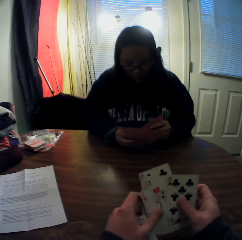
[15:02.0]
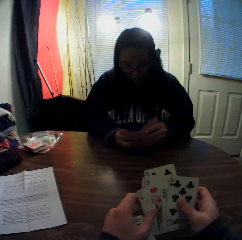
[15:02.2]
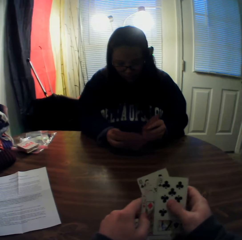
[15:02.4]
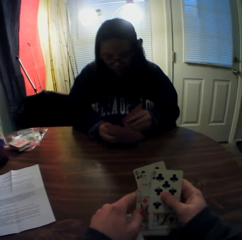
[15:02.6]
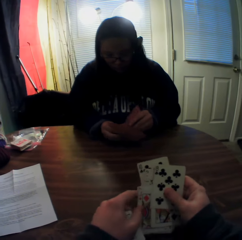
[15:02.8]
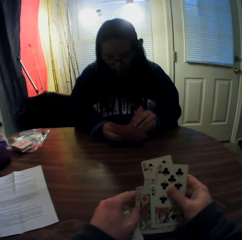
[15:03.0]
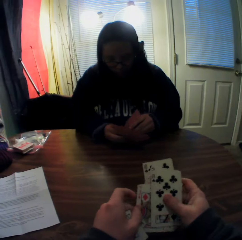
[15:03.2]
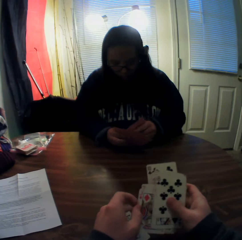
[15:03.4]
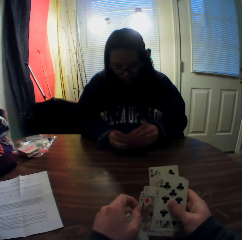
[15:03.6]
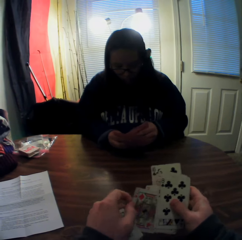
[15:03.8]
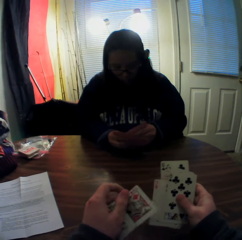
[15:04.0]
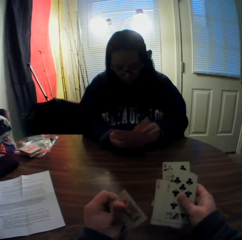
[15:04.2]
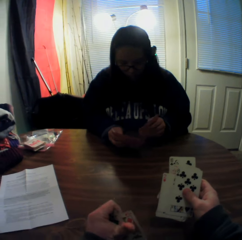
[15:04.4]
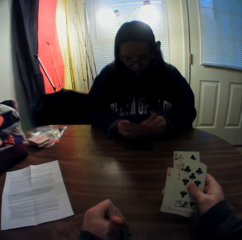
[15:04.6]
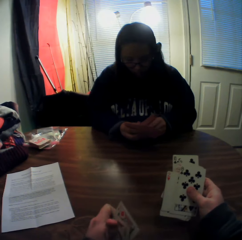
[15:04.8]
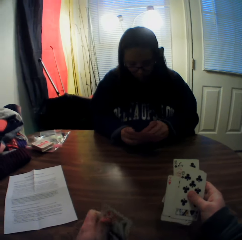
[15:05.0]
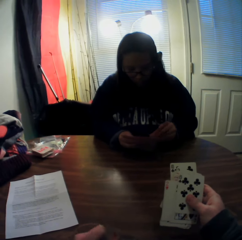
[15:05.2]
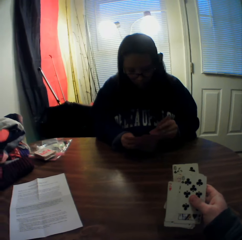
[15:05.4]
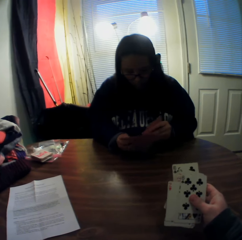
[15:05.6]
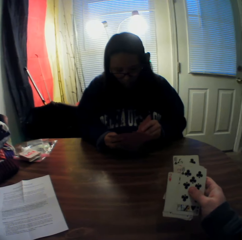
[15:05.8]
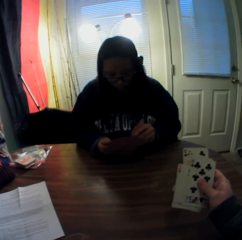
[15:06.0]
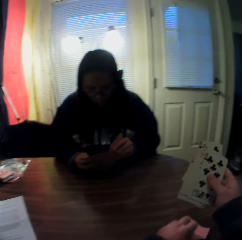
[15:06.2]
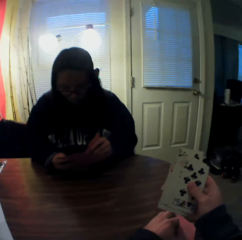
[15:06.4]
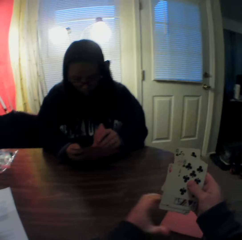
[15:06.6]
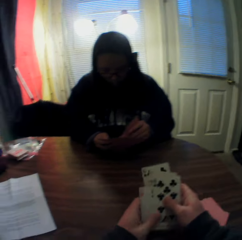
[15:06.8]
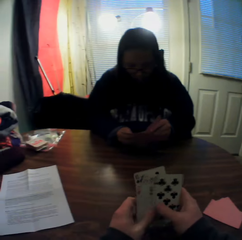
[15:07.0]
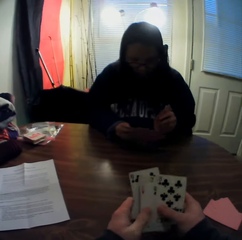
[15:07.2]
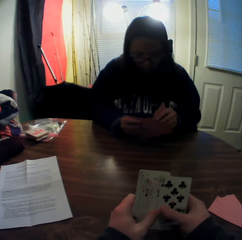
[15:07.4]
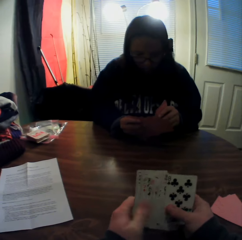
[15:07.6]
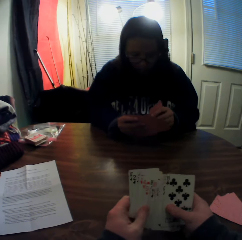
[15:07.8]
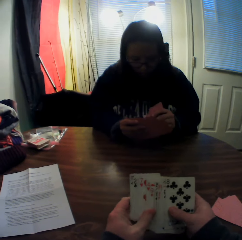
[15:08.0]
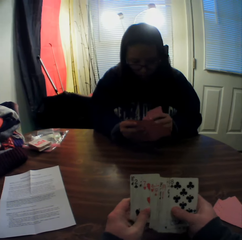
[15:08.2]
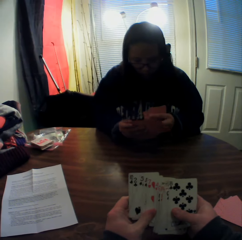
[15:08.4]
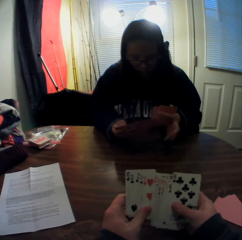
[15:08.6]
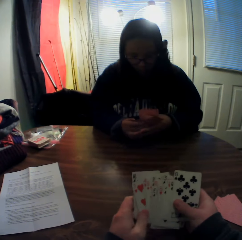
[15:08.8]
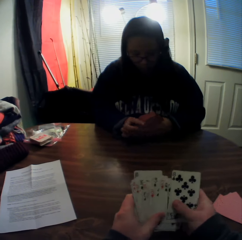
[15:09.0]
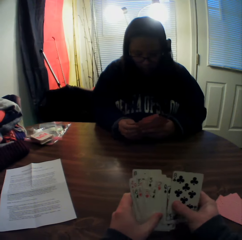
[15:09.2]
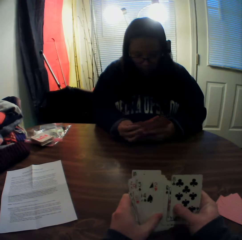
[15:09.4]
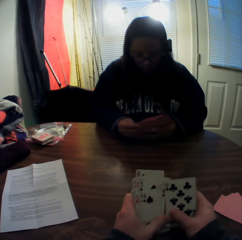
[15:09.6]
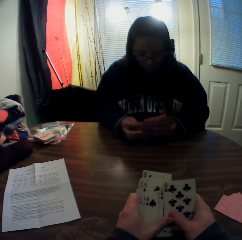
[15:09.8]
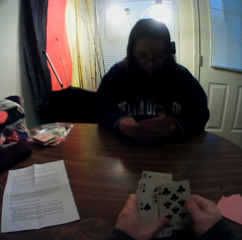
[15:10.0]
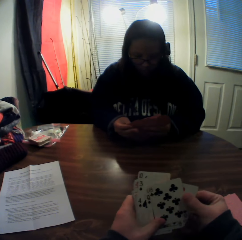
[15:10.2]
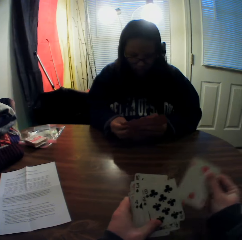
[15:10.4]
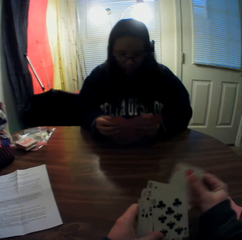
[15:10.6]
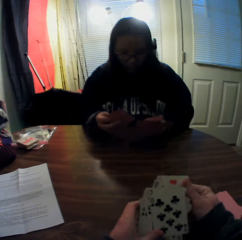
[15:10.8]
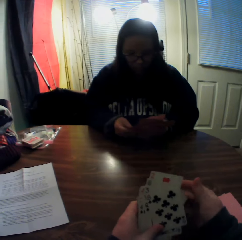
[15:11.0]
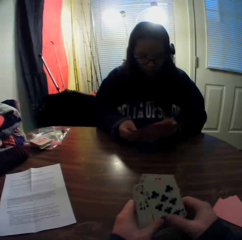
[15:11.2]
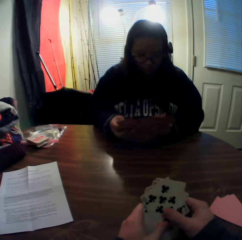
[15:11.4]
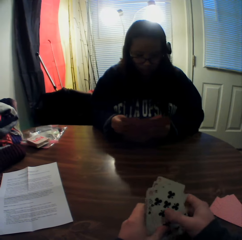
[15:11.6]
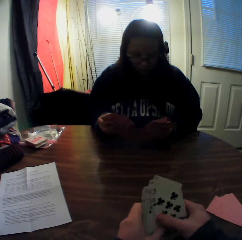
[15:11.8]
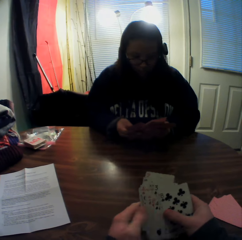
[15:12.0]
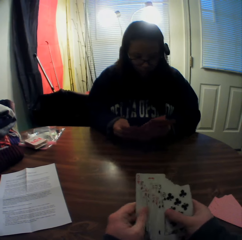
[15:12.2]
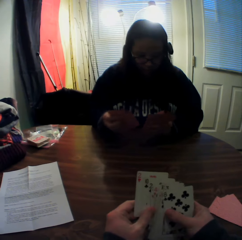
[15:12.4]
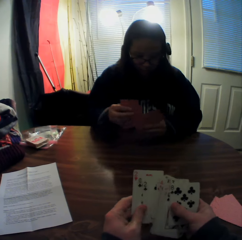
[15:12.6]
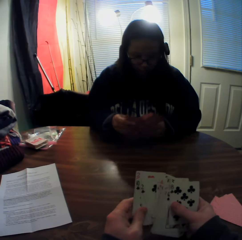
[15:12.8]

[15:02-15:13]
The camera wearer picks a card from the stack of cards in his hands with his left hand. He holds the card. He stares at the woman. He drops the card onto the table. He inspects the cards.

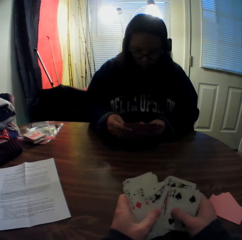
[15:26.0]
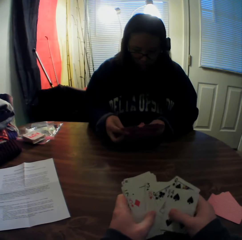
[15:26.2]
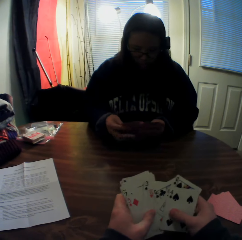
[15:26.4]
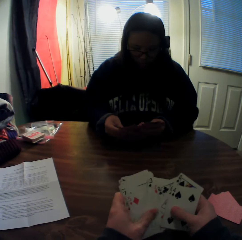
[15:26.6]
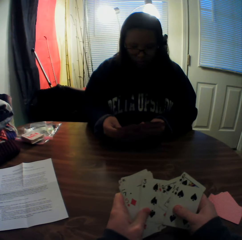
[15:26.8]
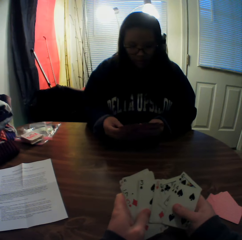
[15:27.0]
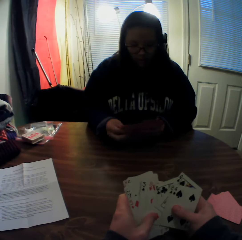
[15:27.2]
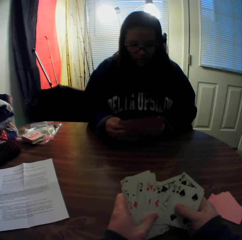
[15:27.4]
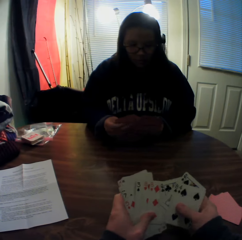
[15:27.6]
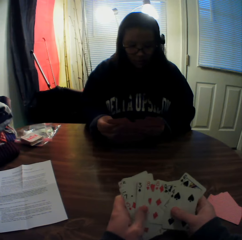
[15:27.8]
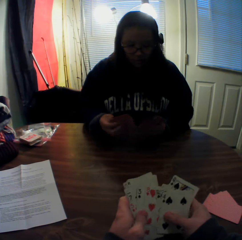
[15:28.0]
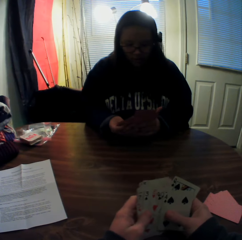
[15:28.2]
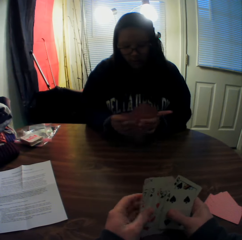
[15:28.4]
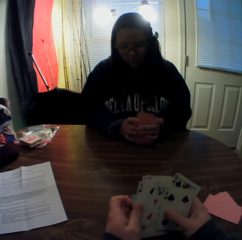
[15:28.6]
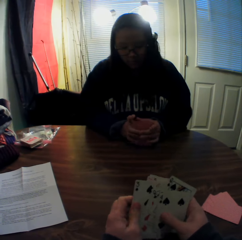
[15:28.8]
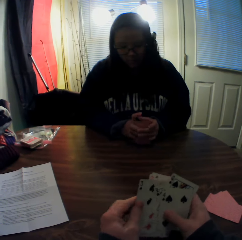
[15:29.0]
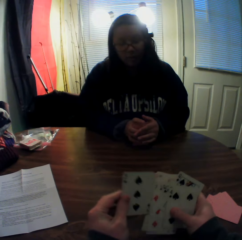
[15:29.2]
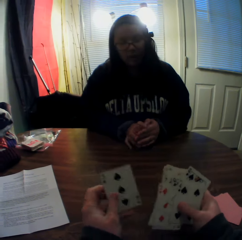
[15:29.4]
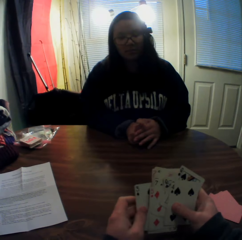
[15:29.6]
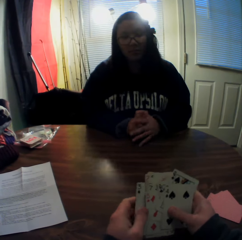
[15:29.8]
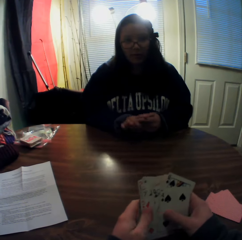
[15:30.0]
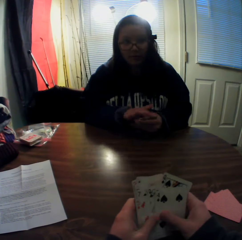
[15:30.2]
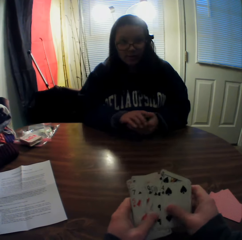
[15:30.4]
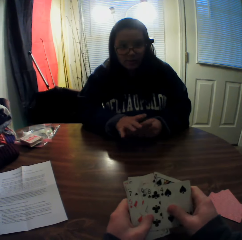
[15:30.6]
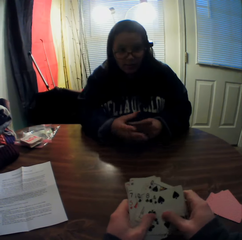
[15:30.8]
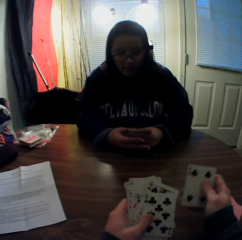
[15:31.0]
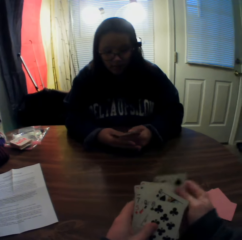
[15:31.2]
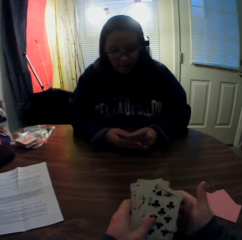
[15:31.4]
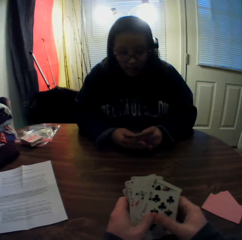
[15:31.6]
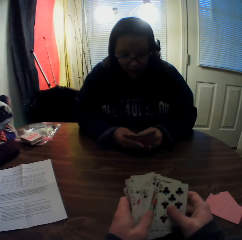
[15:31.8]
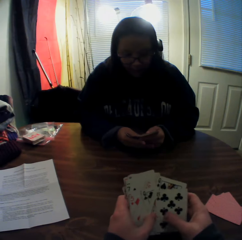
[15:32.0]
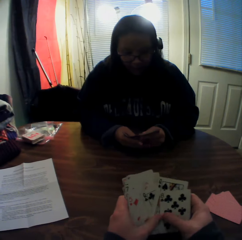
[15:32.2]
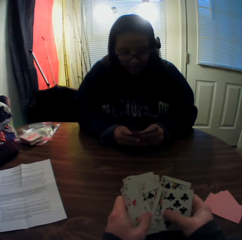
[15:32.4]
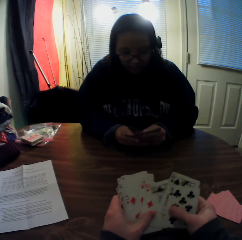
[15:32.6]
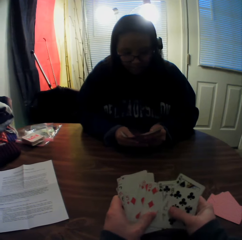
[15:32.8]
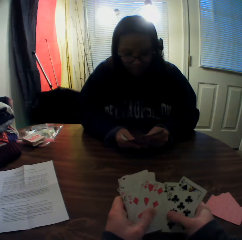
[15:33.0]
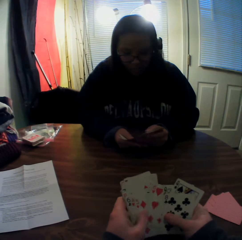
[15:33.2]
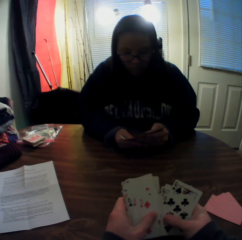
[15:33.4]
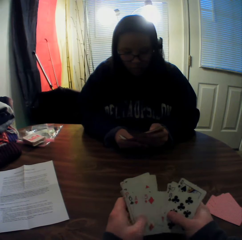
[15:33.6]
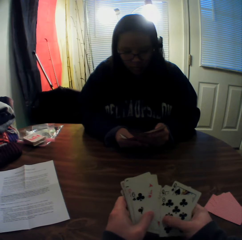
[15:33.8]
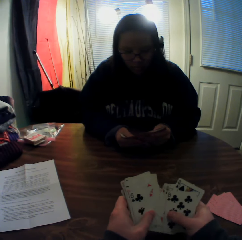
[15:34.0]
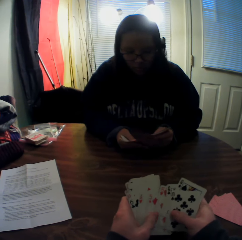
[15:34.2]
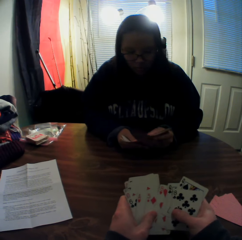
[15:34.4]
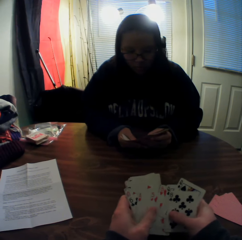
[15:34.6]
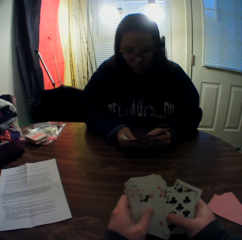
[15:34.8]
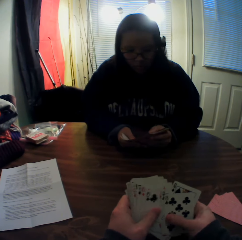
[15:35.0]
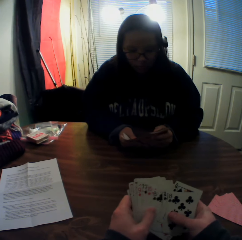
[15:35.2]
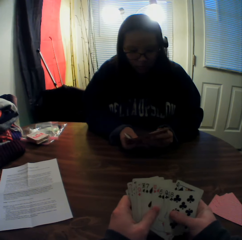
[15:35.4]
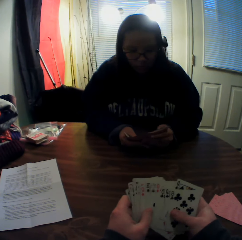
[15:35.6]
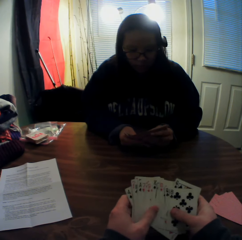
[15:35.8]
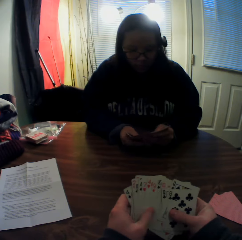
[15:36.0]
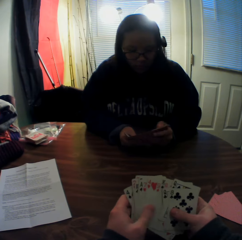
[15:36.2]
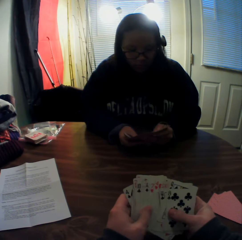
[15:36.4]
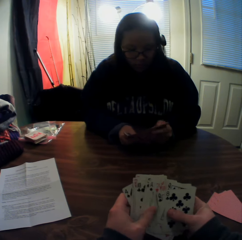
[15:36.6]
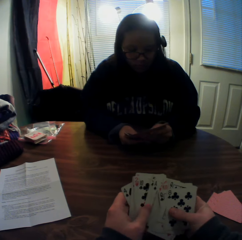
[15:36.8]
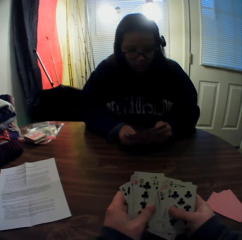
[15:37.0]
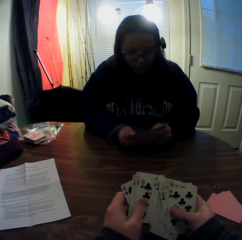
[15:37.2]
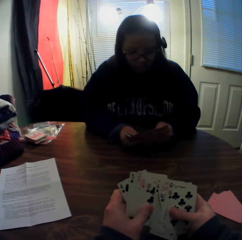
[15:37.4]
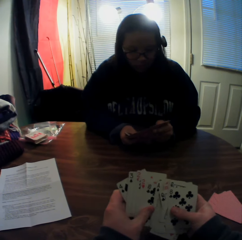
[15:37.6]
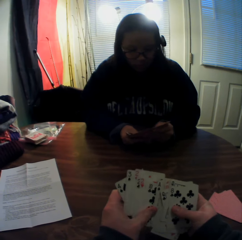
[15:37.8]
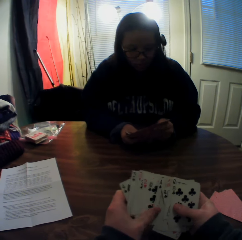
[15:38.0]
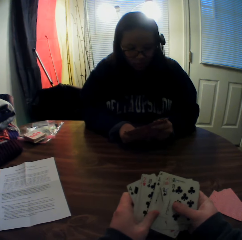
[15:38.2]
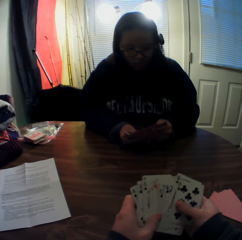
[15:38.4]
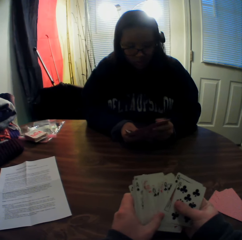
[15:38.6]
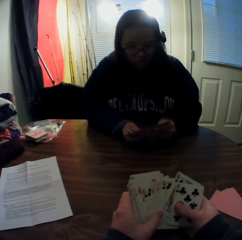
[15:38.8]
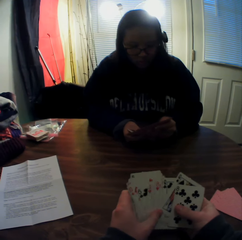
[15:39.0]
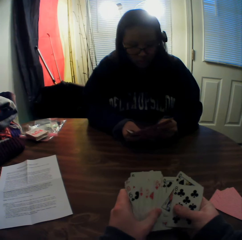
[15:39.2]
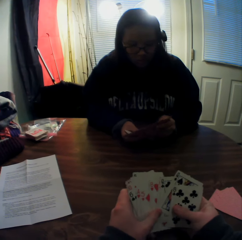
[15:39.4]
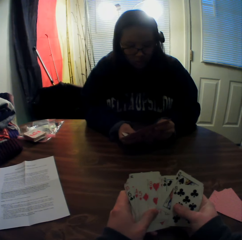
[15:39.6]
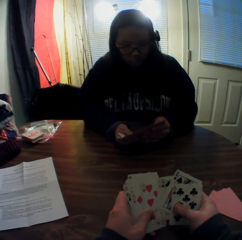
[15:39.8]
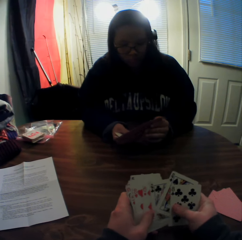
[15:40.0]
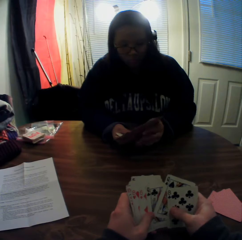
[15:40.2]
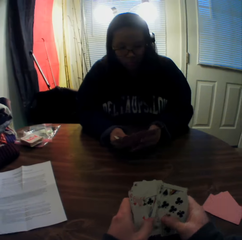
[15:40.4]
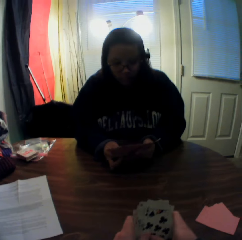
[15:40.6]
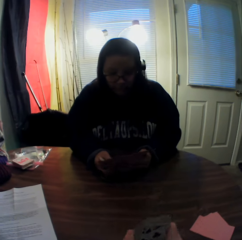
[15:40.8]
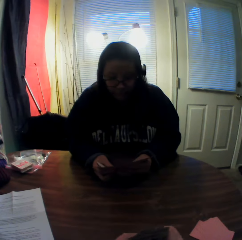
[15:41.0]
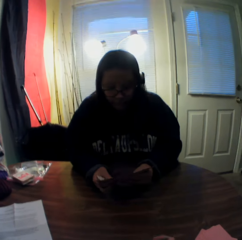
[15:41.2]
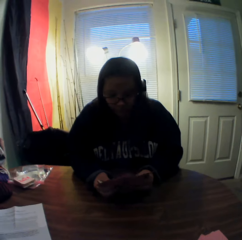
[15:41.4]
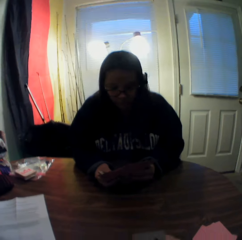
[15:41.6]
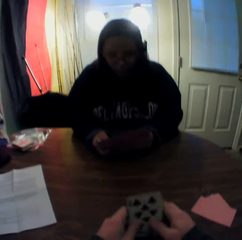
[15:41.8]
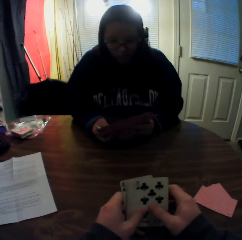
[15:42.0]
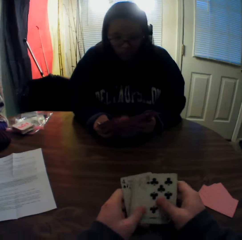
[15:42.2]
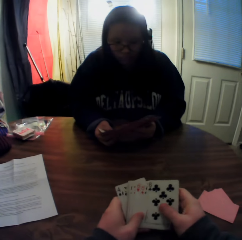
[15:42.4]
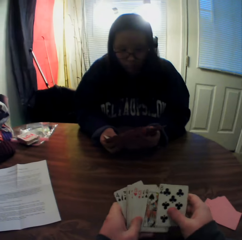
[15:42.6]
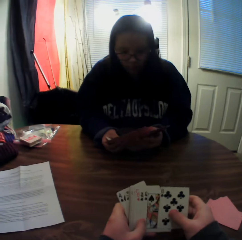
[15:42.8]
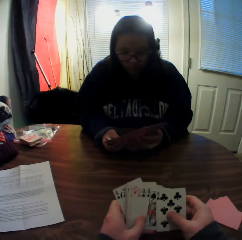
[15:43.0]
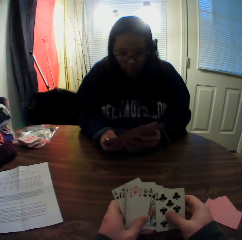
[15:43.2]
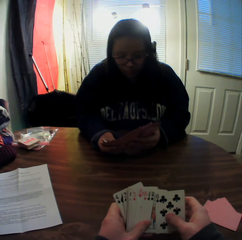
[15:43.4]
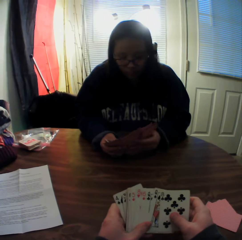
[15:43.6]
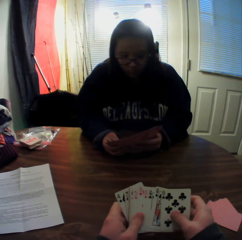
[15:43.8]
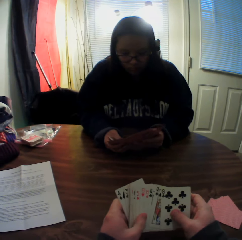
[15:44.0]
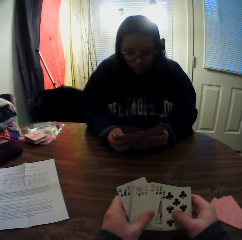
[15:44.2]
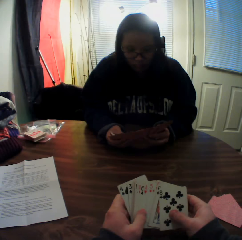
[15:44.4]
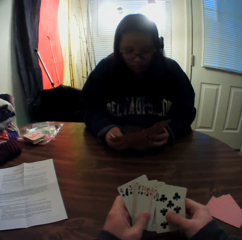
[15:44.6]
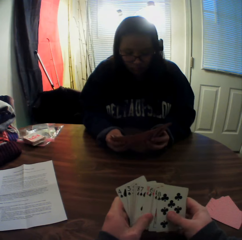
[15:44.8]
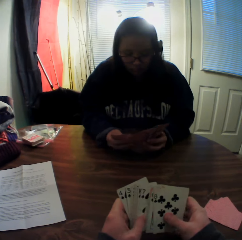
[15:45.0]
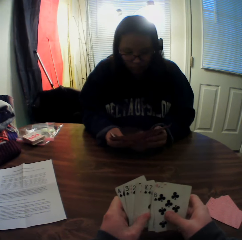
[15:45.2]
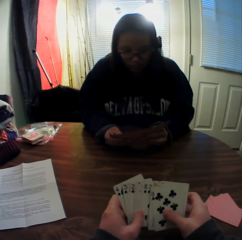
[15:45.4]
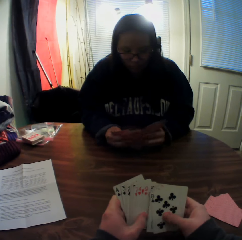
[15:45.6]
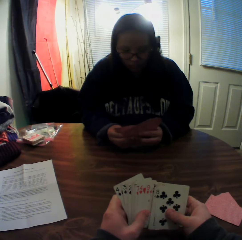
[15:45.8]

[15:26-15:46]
A woman inspects the cards. The camera wearer inspects the cards. The woman gathers the stack of cards in her hands. The woman stares at the camera wearer. The camera wearer inspects the cards. The woman flips through the stack of cards in her hands. The camera wearer stares at the woman. They inspect the cards.
